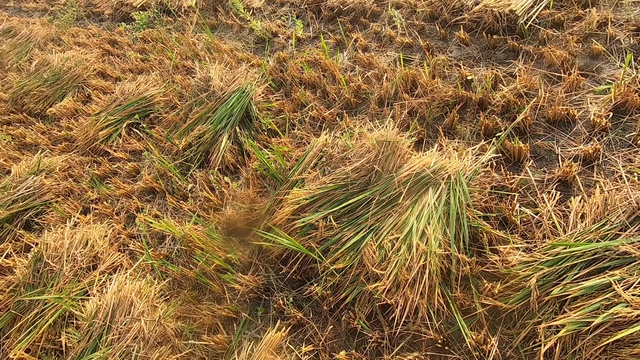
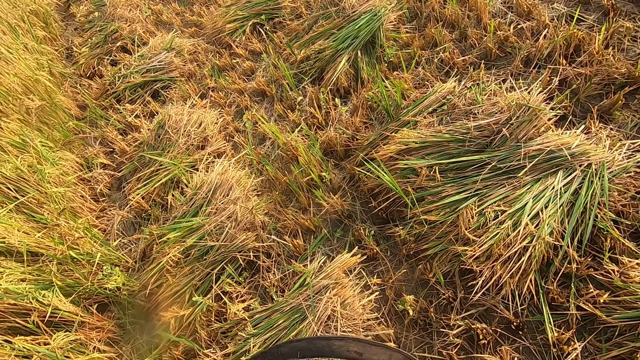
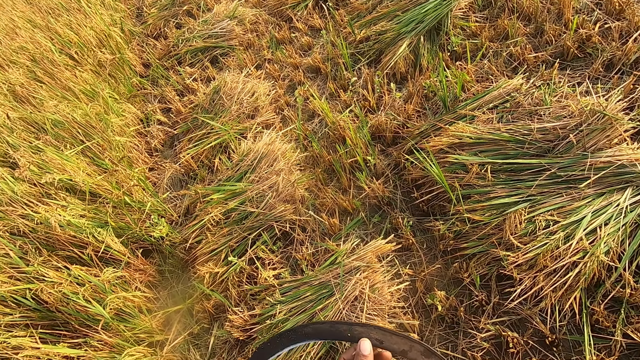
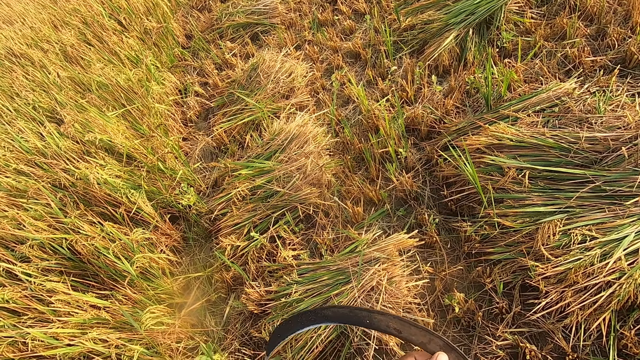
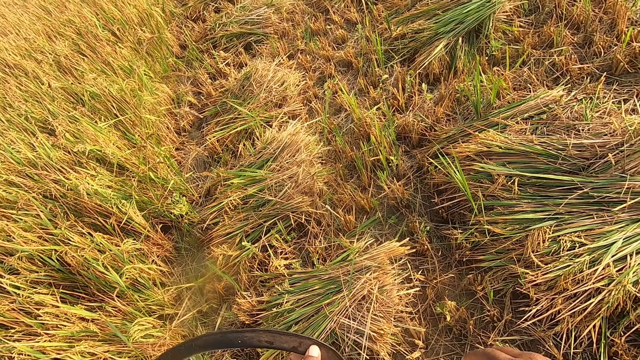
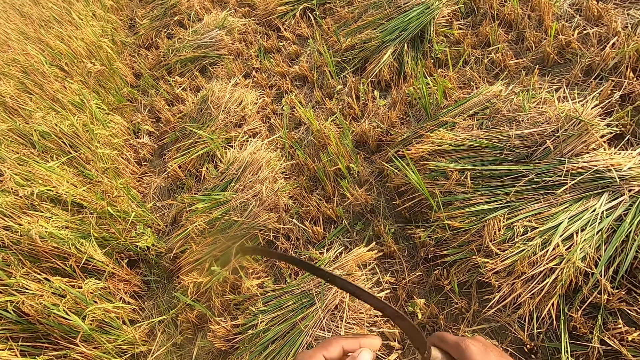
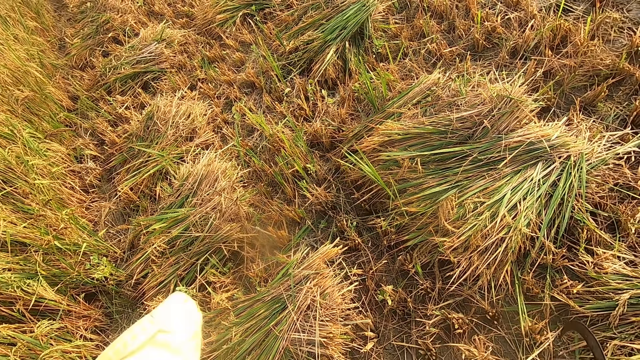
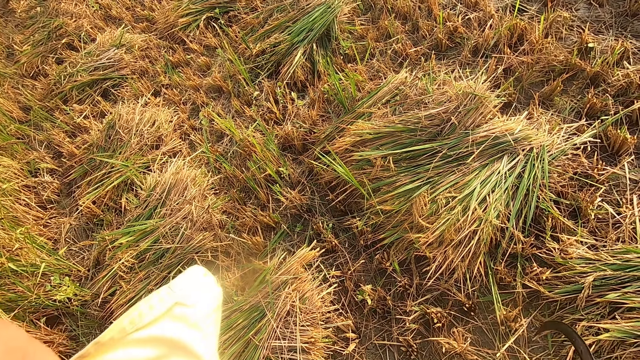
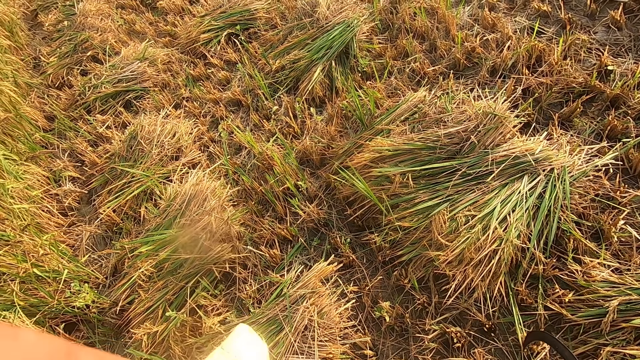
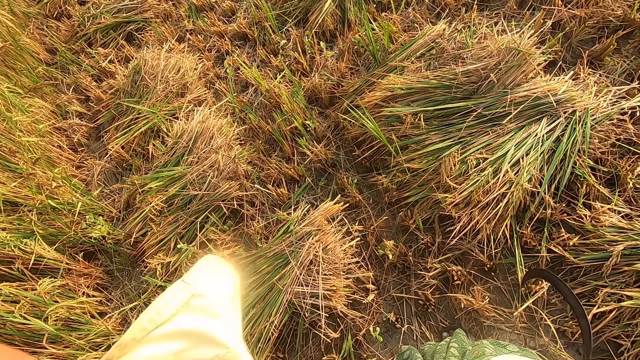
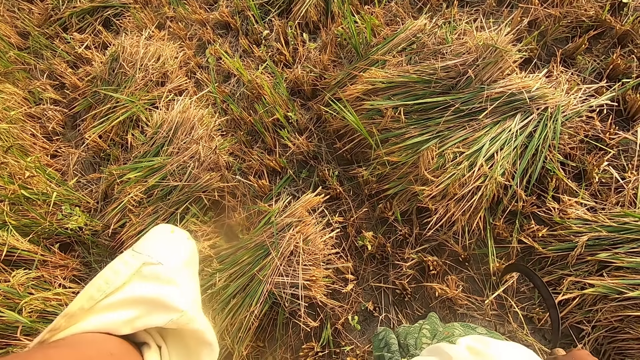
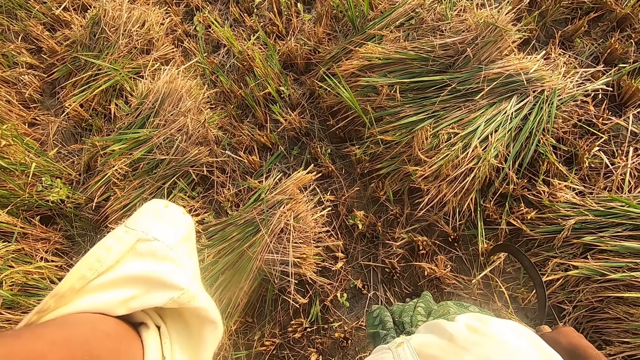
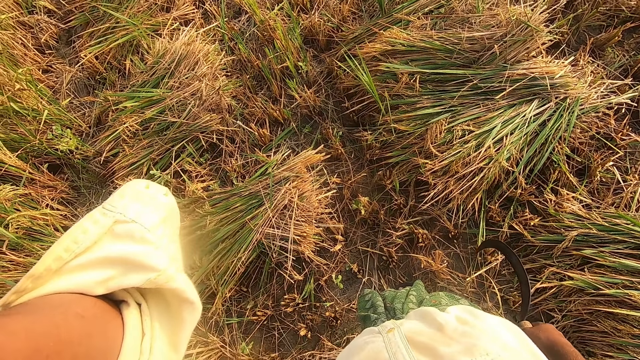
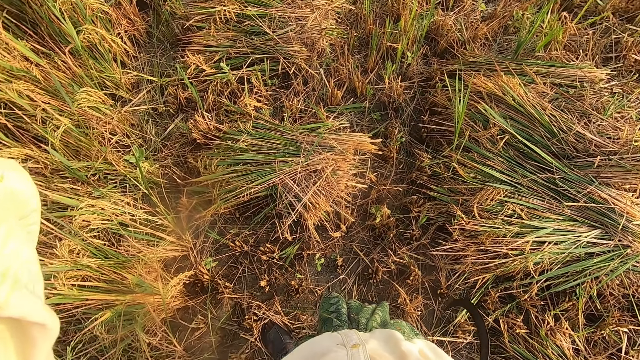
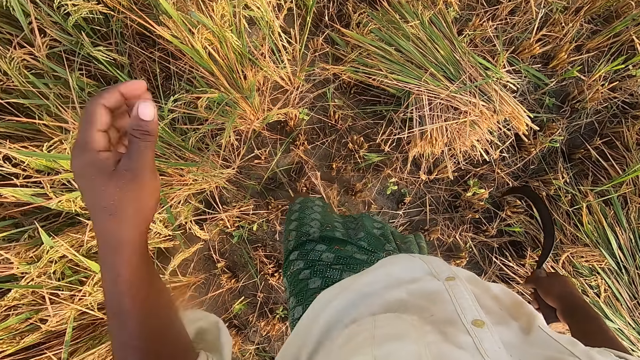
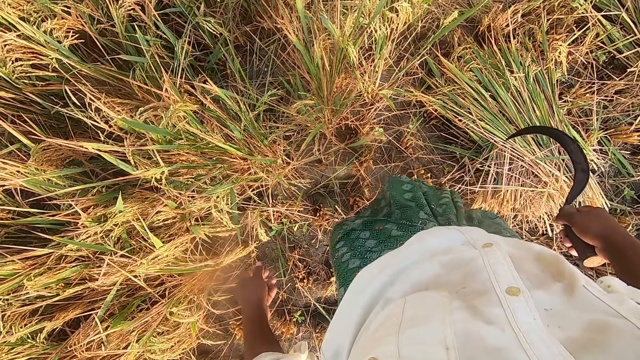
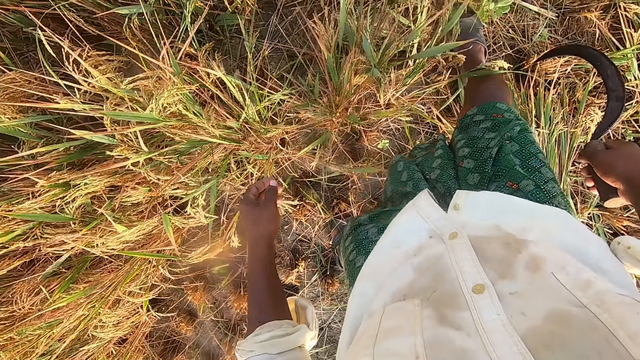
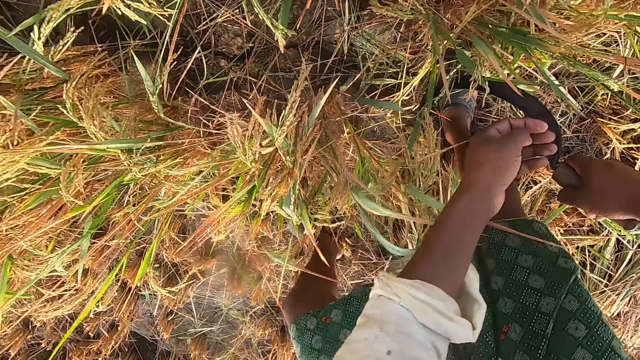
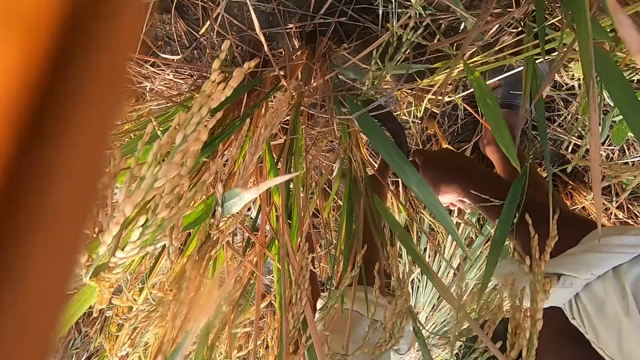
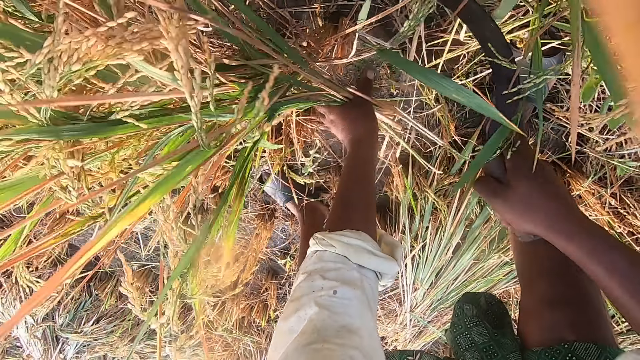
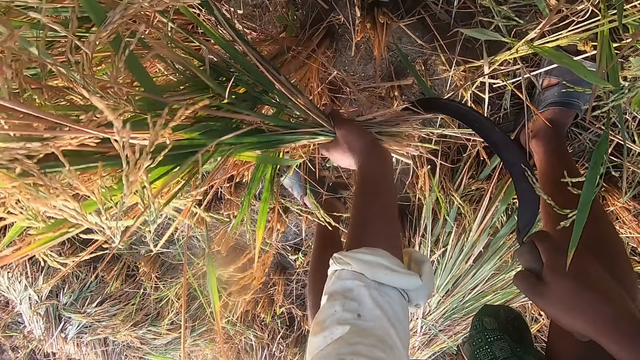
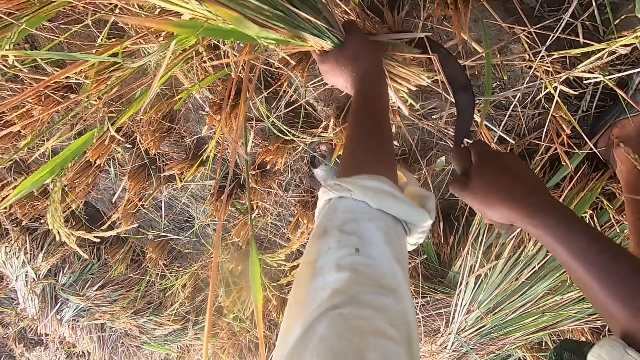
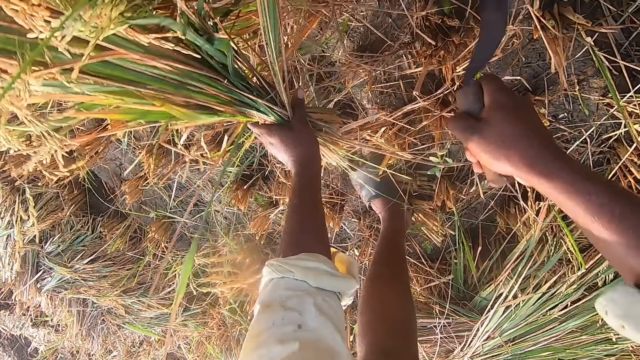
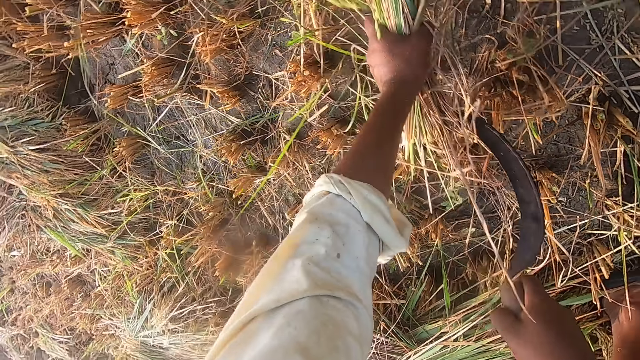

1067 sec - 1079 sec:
The camera wearer adjusts the camera on his head. He cuts straw from the ground with the hand sickle.

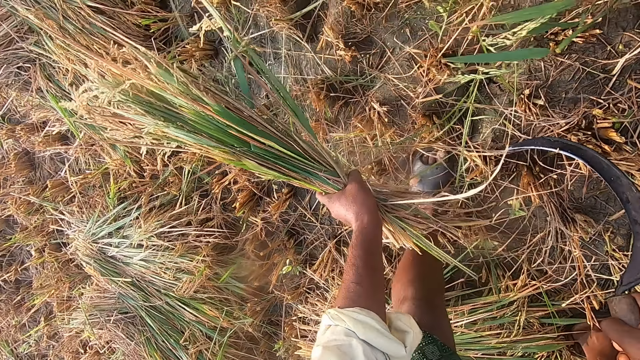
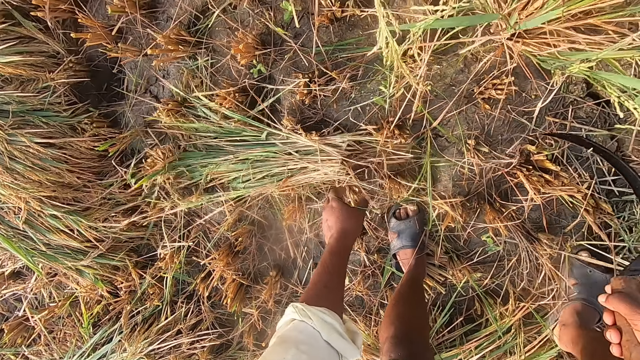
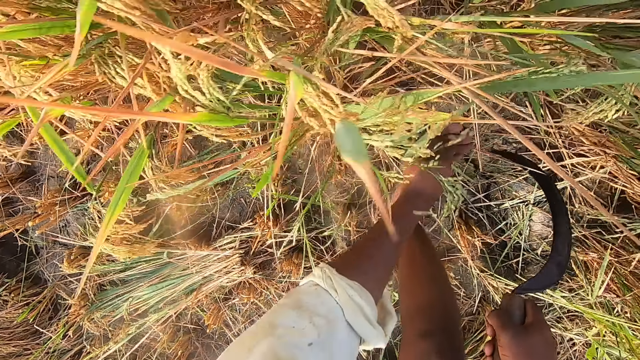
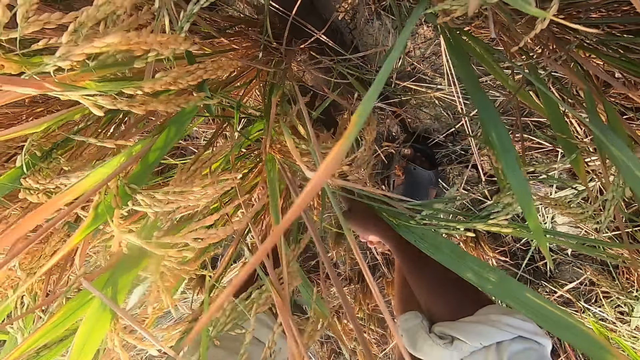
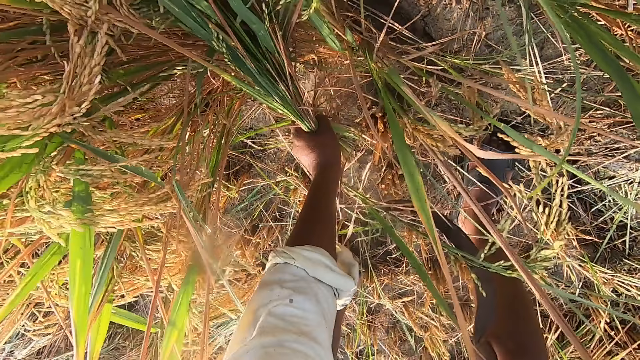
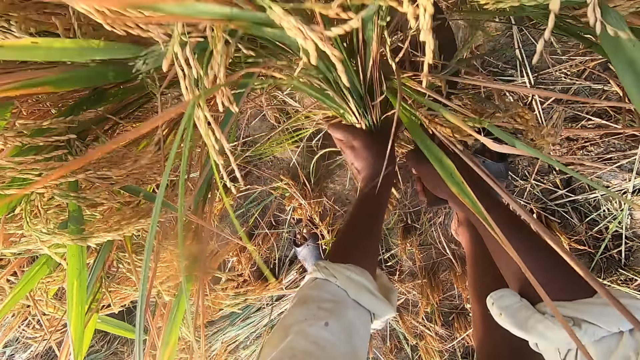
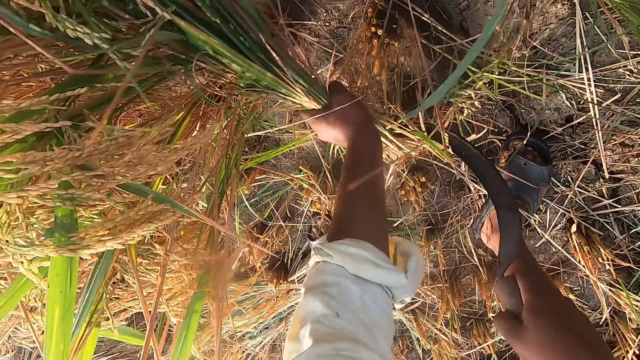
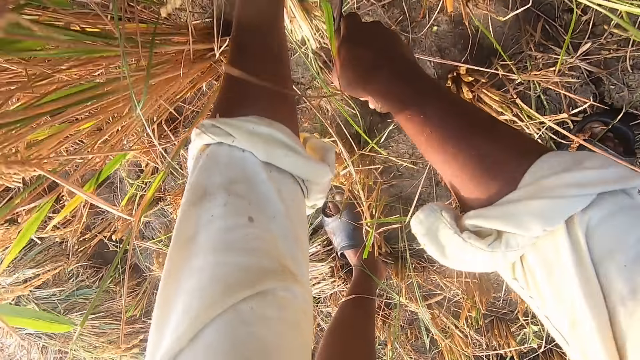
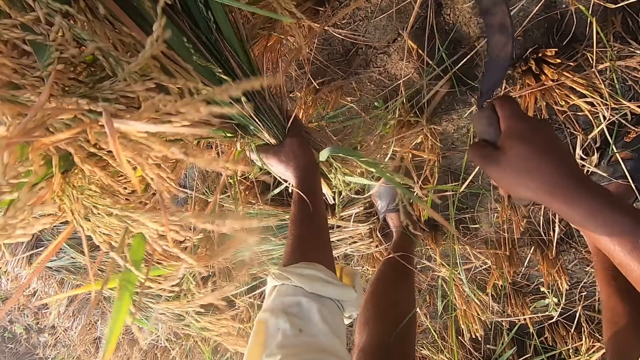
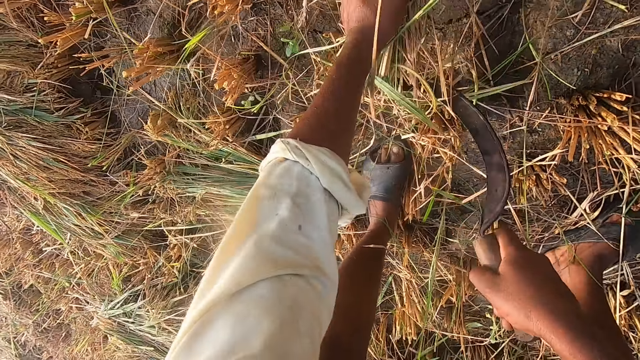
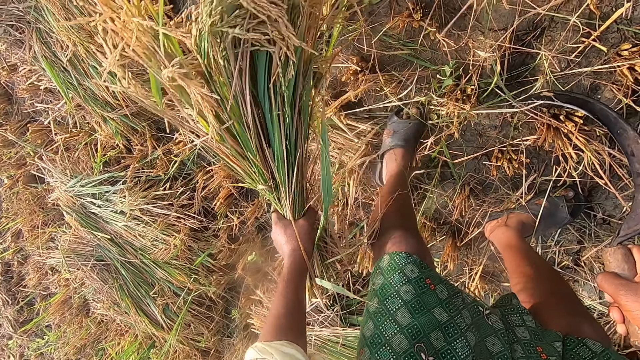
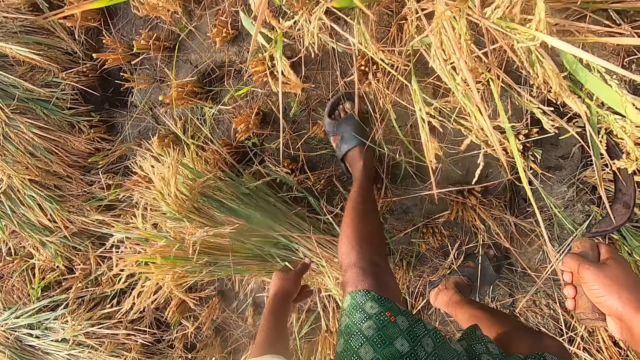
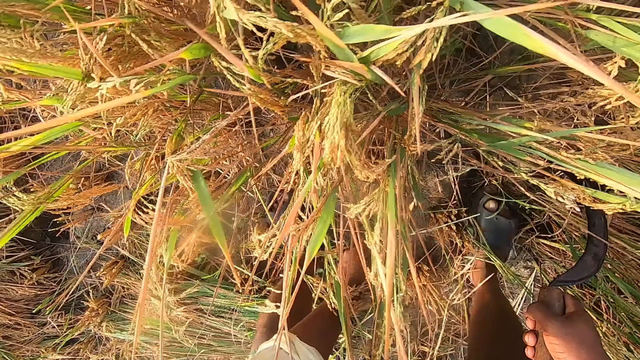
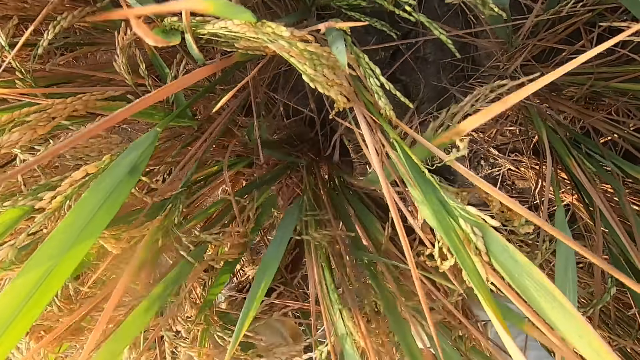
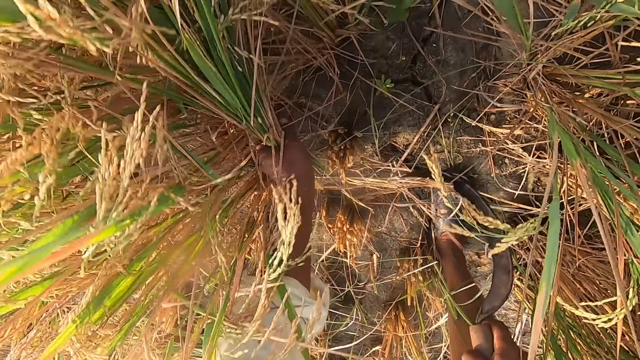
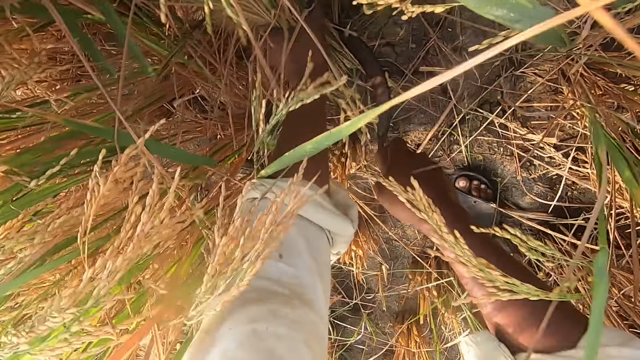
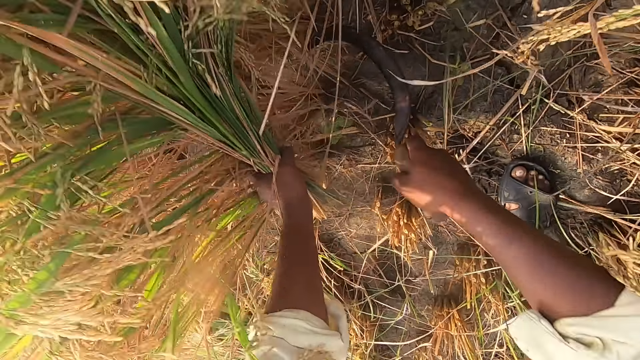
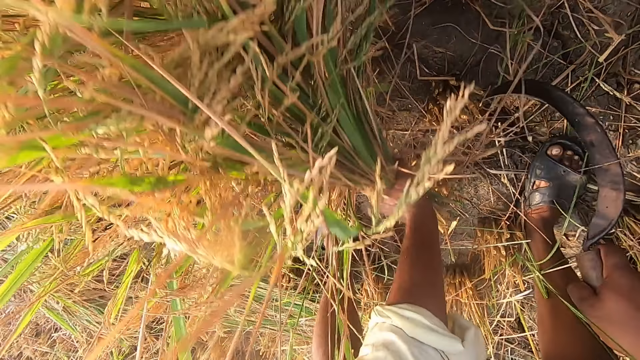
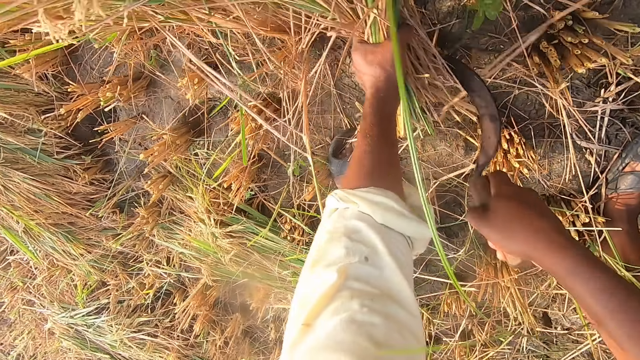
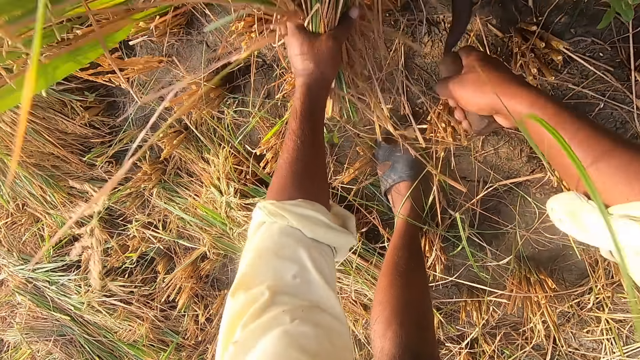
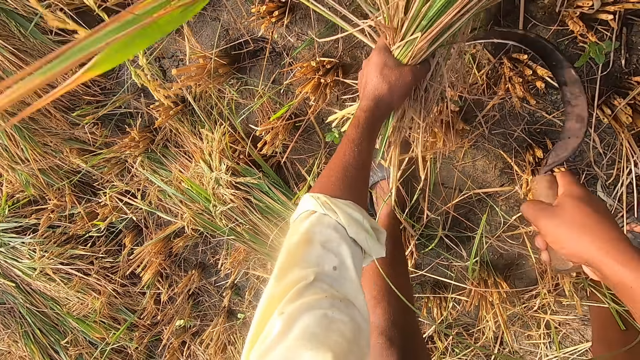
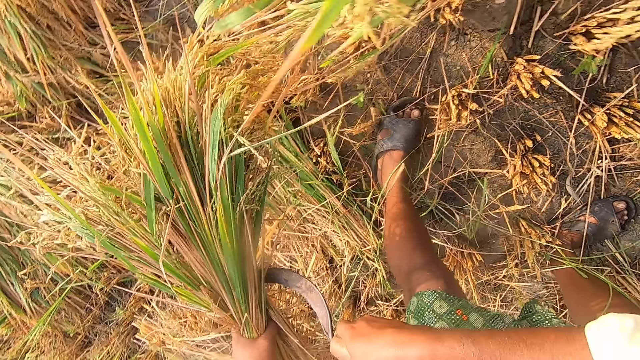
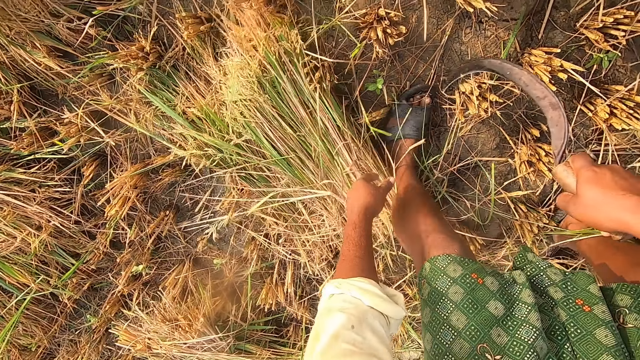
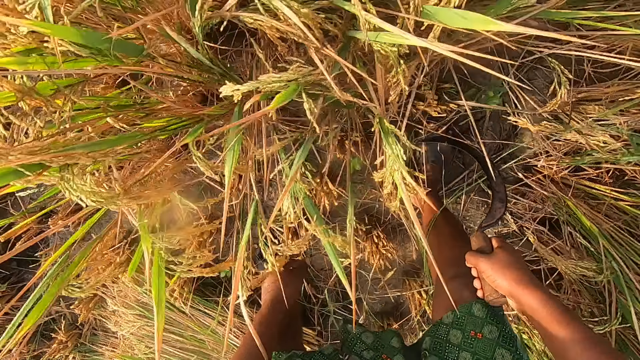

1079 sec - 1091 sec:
The camera wearer drops the stack of straw on the ground. They cut the straw from the ground with the hand sickle. They drop the stack of straw on the ground. They cut the straw from the ground with the hand sickle. They drop the stack of straw on the ground.
